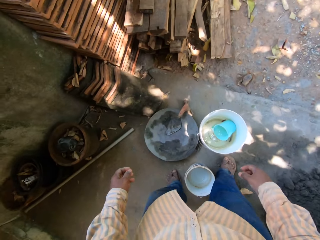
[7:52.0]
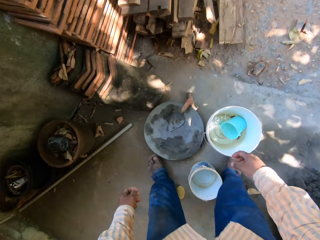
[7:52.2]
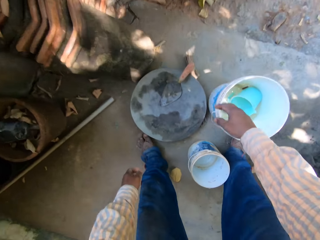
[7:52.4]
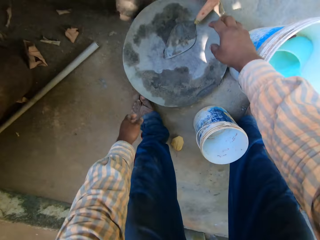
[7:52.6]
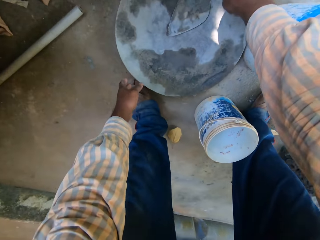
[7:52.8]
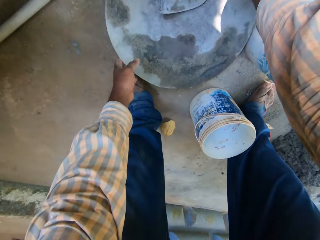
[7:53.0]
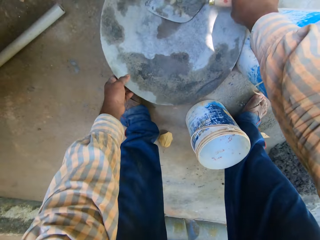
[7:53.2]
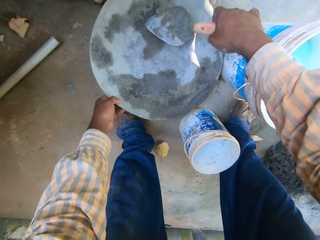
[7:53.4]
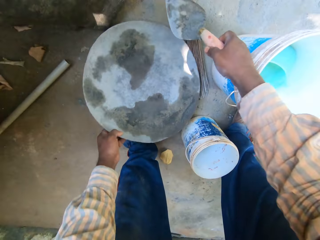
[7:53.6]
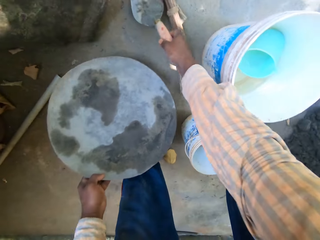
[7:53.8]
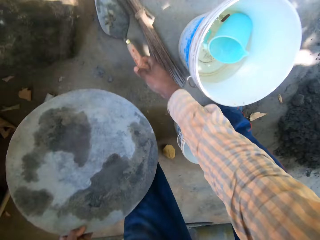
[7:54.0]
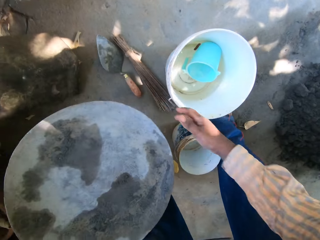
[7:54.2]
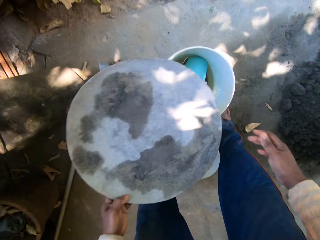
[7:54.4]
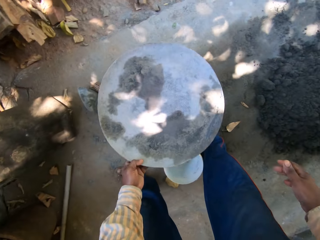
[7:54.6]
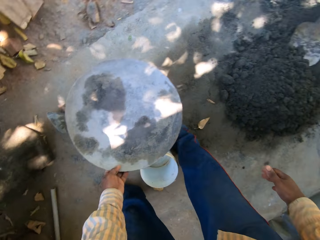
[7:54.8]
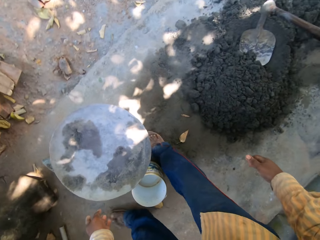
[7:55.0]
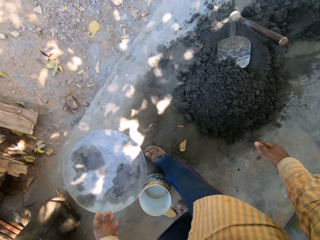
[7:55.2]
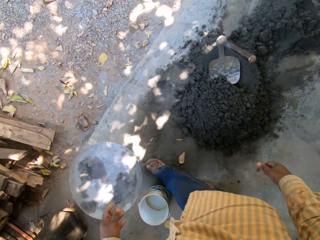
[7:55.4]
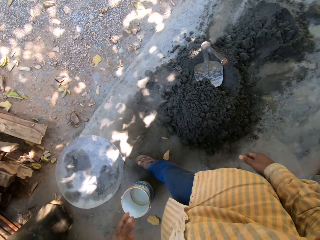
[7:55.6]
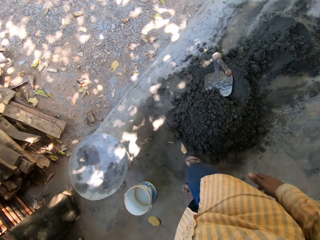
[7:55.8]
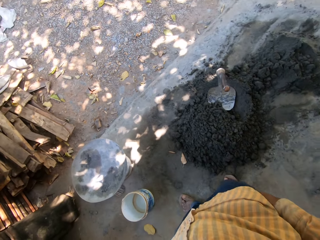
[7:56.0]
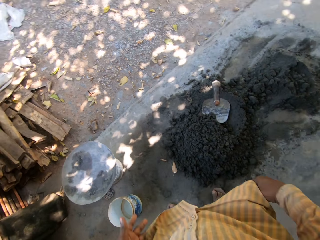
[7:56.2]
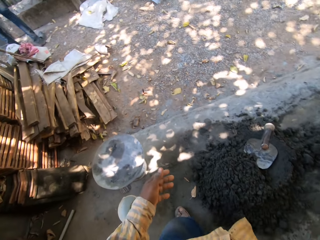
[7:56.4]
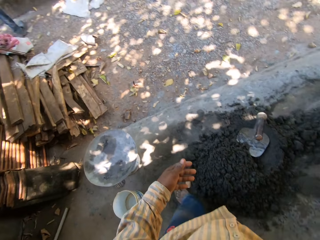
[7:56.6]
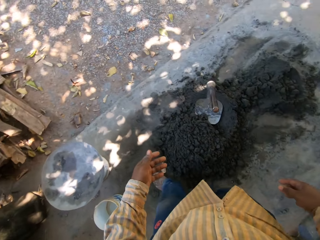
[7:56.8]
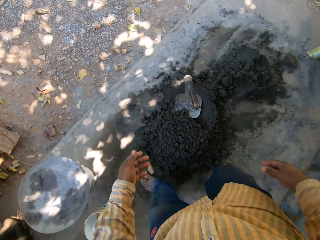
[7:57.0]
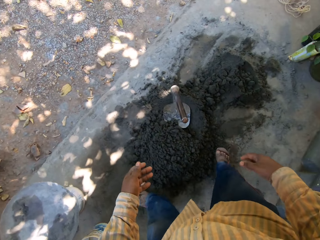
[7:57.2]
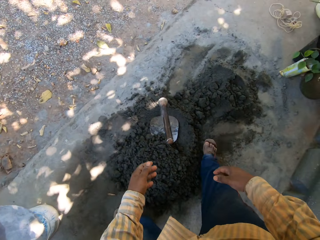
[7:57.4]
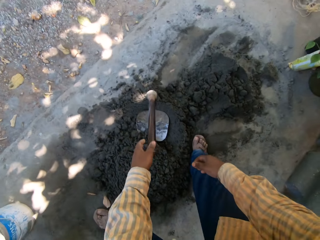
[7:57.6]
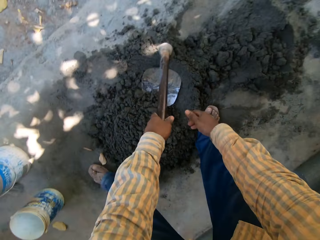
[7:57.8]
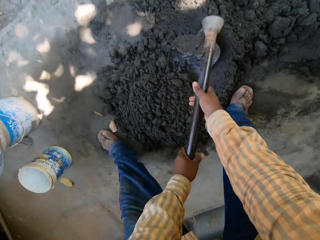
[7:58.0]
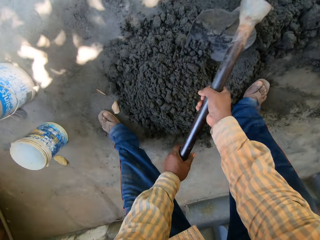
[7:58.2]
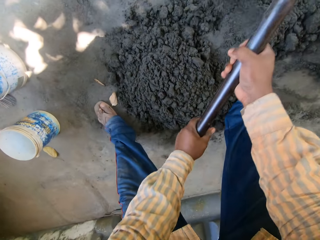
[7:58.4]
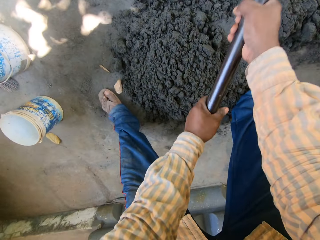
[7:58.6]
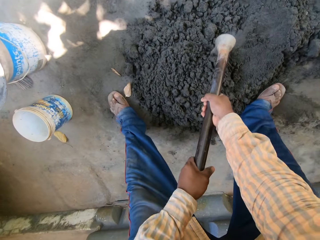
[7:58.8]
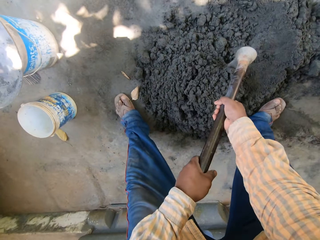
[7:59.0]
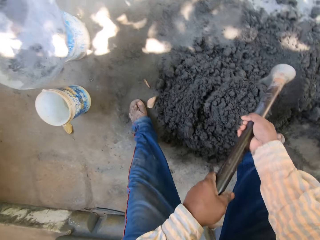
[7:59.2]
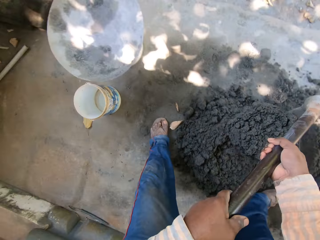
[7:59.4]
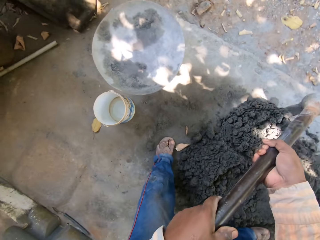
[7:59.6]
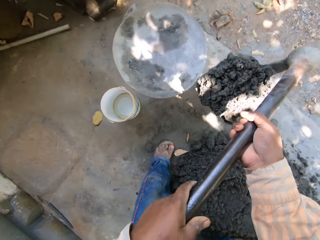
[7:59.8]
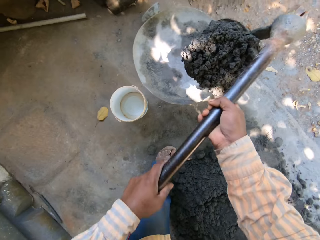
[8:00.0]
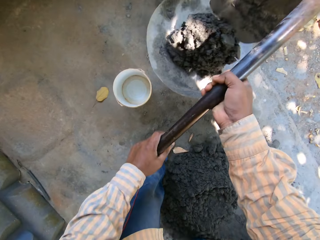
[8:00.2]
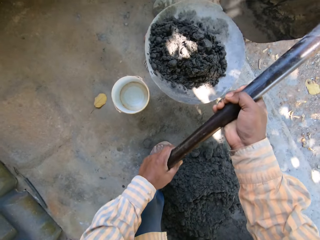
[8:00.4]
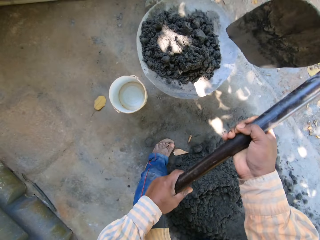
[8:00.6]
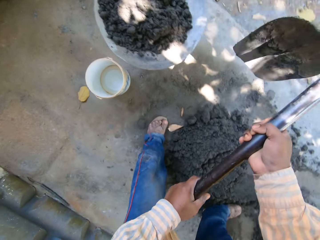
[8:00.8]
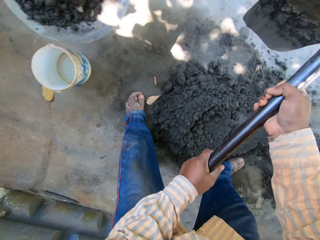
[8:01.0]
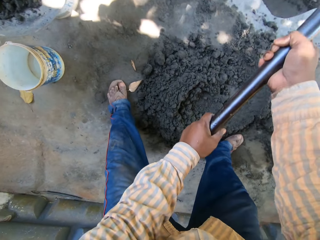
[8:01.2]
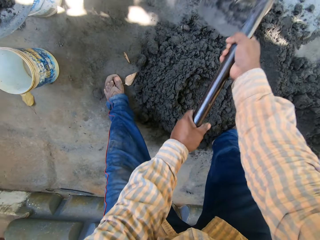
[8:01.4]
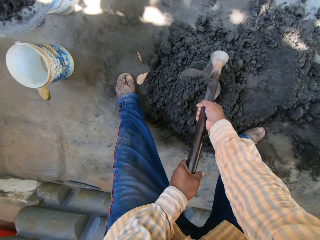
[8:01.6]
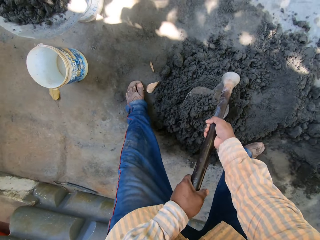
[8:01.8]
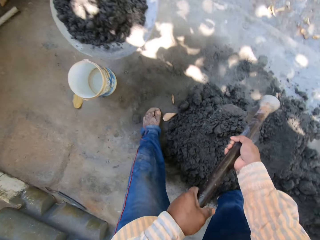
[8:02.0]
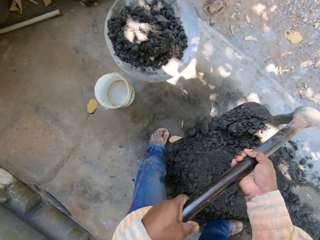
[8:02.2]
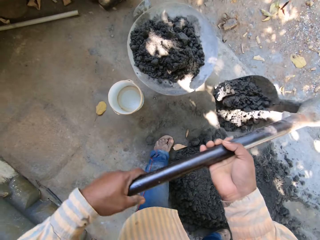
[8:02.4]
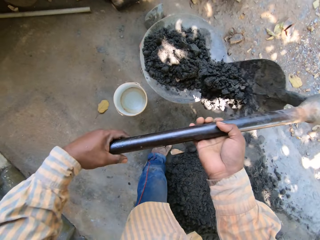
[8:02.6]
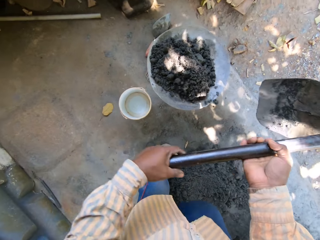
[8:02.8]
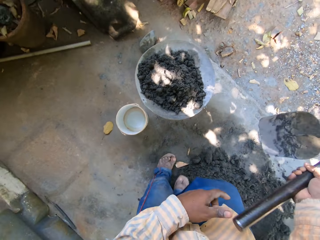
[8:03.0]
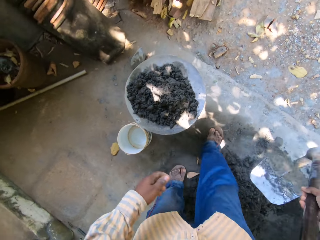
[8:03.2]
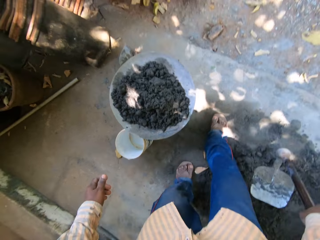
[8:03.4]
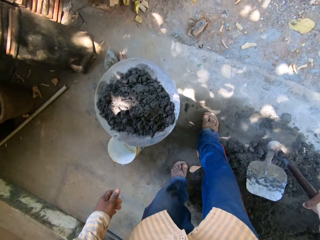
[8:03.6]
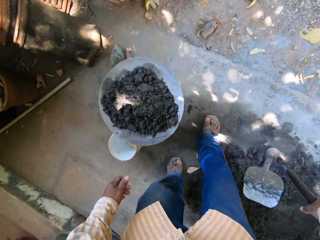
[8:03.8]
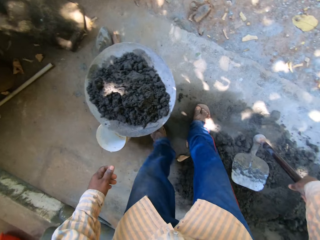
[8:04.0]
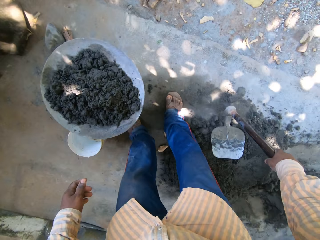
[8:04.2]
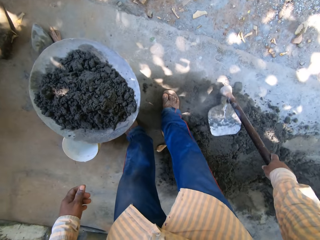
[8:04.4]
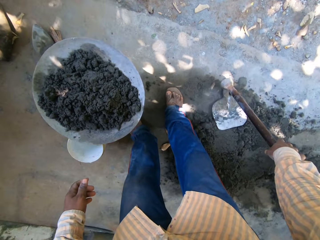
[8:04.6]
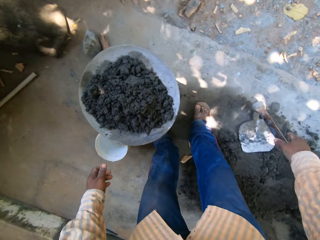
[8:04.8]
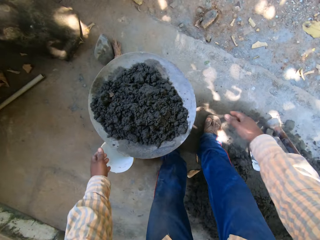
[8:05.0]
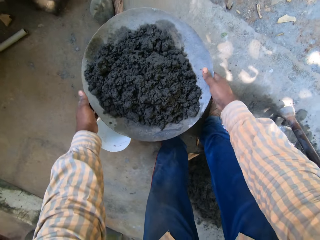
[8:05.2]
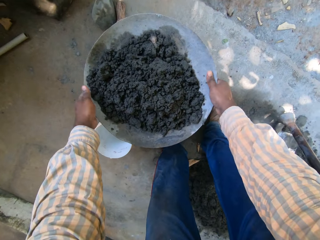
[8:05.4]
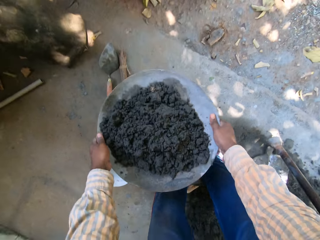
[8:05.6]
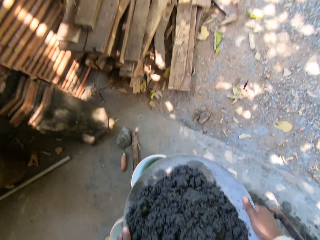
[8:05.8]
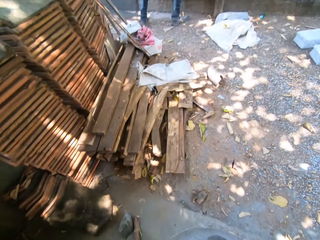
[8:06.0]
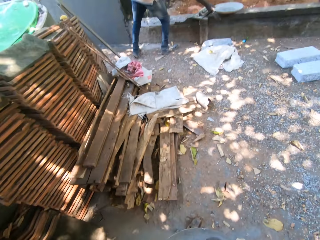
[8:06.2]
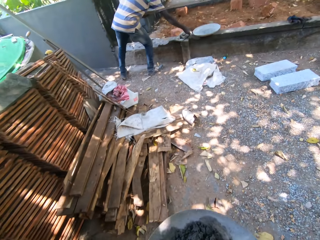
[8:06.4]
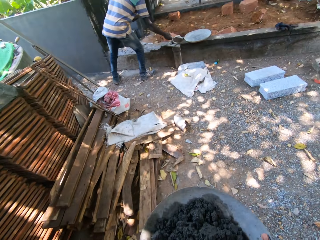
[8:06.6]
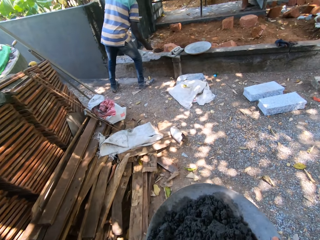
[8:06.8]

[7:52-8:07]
The camera wearer grabs a trowel from a head pan with his right hand. He picks up the head pan from the ground with his left hand. He drops the trowel on the ground with his right hand. He places the head pan on the bucket with his left hand. He holds the hoe with both hands. He packs mortar from the ground with the hoe in both hands. He drops the mortar in the head pan with the hoe in both hands. He packs mortar from the ground with the hoe in both hands. He drops the mortar in the head pan with the hoe in both hands. He drops the hoe on the ground with his right hand. He picks up the head pan from the bucket with both hands.

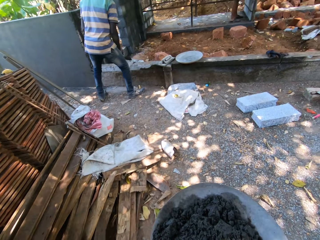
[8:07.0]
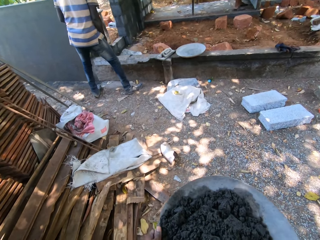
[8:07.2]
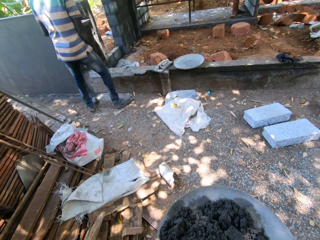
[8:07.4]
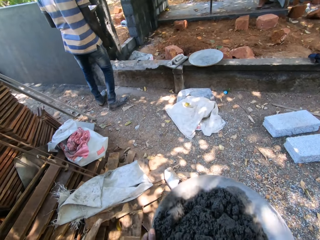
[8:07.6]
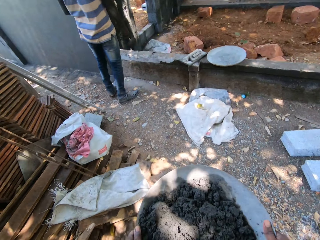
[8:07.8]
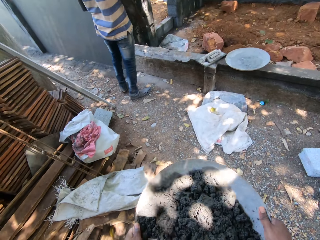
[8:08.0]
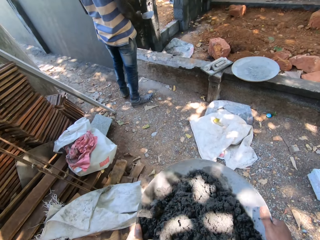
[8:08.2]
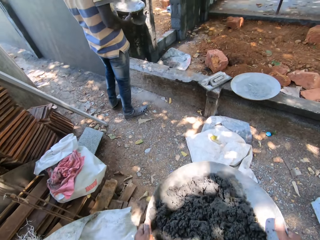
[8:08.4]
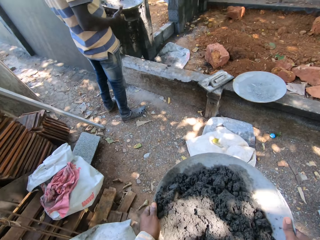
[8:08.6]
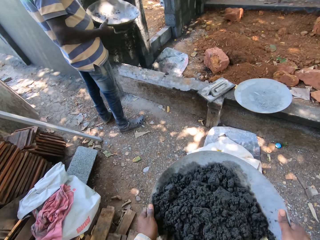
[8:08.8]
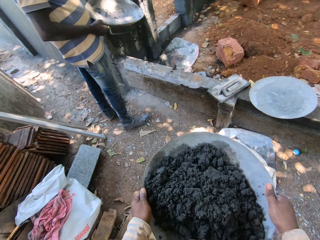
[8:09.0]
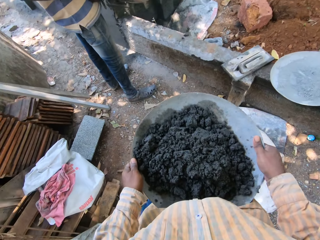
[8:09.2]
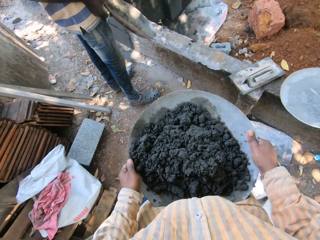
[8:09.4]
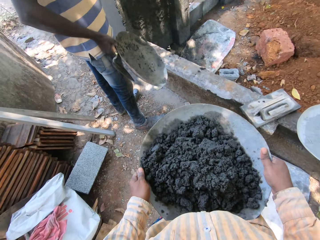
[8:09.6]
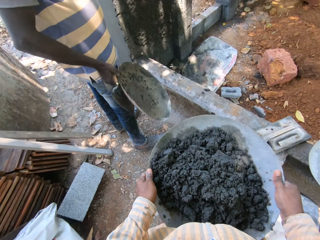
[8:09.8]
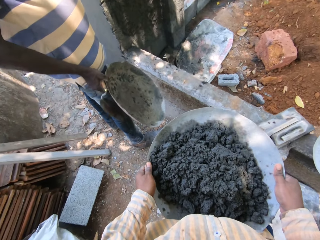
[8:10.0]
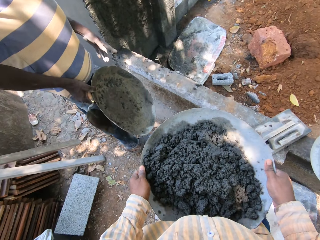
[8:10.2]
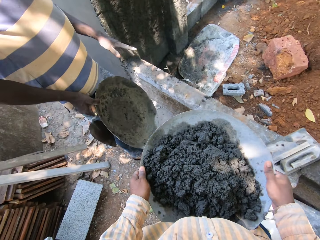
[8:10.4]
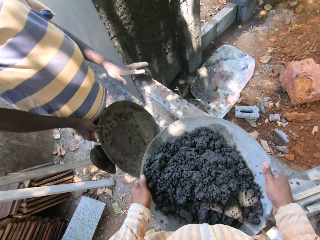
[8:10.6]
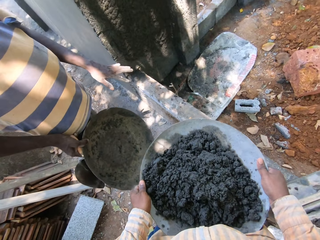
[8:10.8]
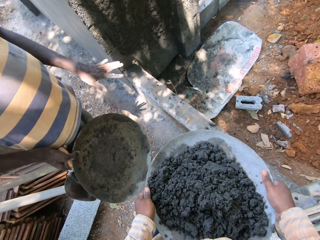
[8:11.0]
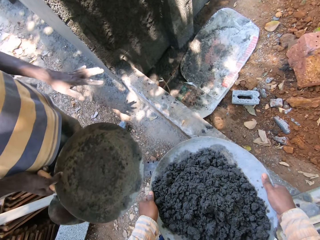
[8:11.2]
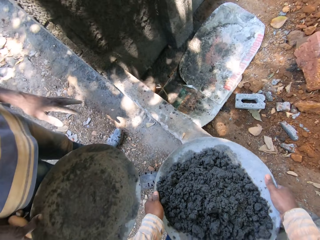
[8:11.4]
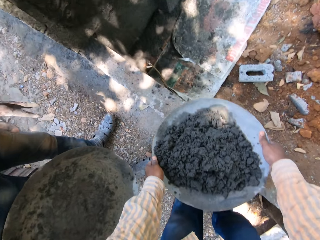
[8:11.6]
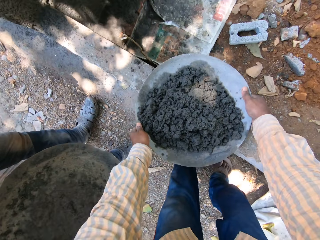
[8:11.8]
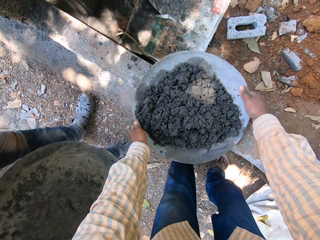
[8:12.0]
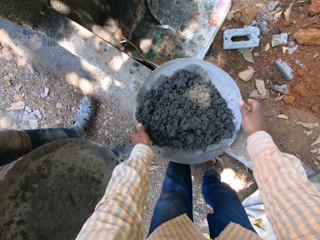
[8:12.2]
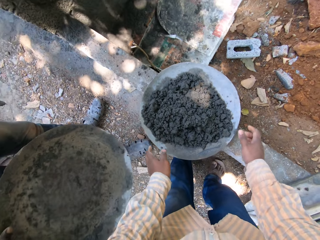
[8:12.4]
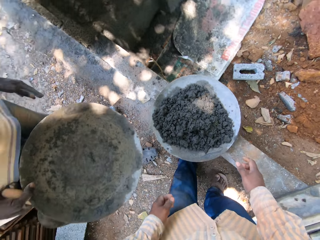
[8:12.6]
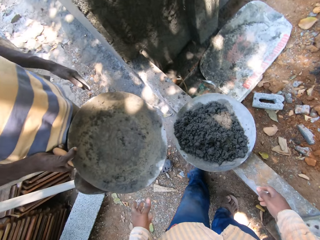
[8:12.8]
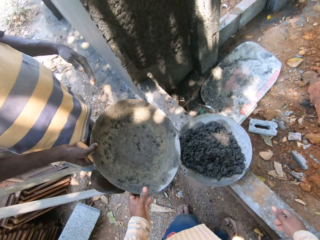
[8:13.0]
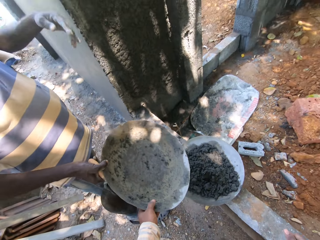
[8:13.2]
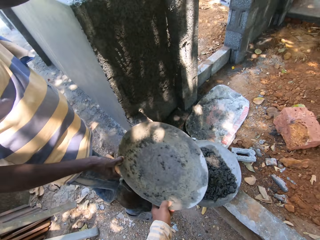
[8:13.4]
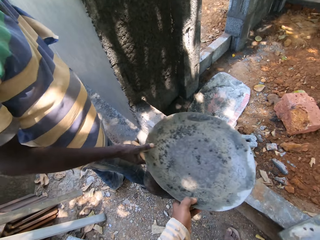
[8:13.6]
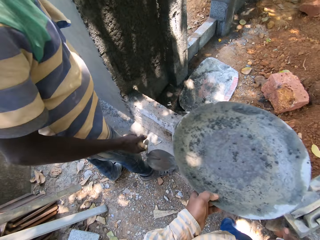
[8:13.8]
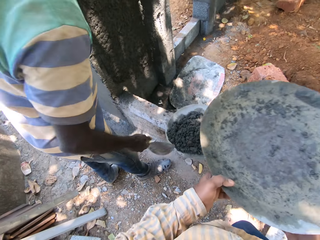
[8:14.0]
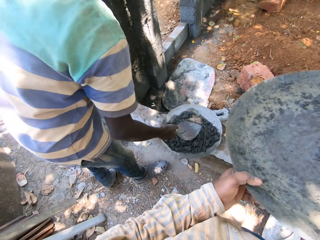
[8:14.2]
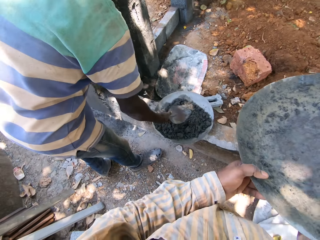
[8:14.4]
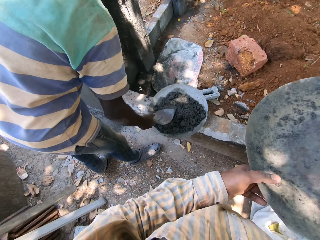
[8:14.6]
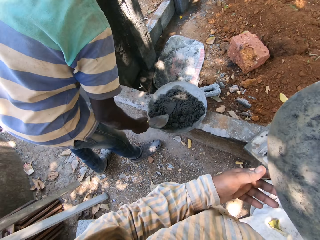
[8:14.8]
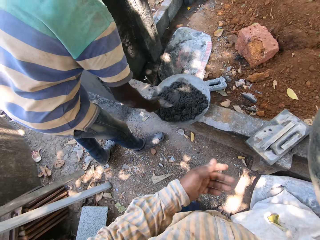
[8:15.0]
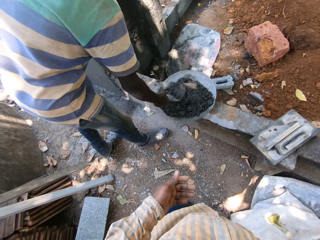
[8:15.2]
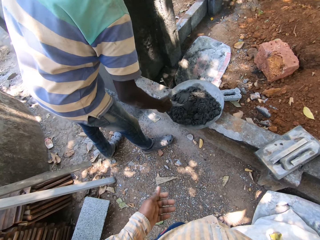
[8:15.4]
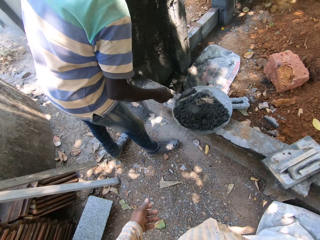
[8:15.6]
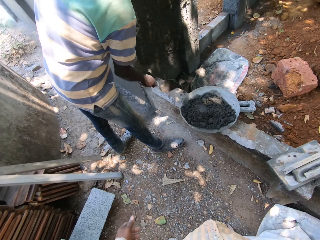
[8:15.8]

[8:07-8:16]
The camera wearer walks around. He drops the head pan on the short wall with both hands. A man passes the head pan to the camera wearer with his right hand. The camera wearer passes the head pan to his right hand. The man mixes mortar in the head pan with the trowel in his right hand and scoops mortar from the head pan with the trowel in his right hand. The camera wearer puts the head pan in his right hand on his head.
